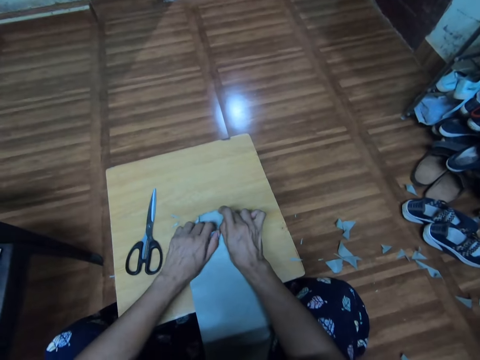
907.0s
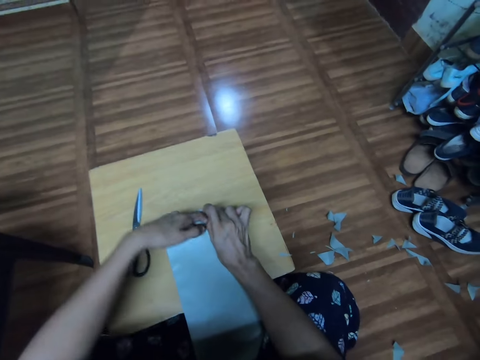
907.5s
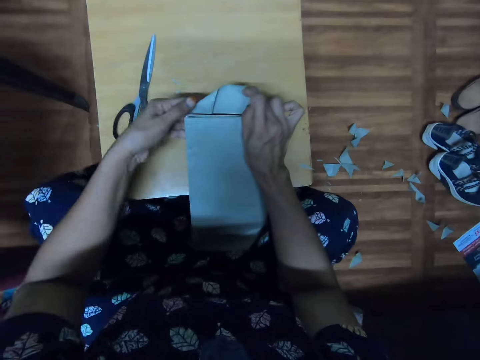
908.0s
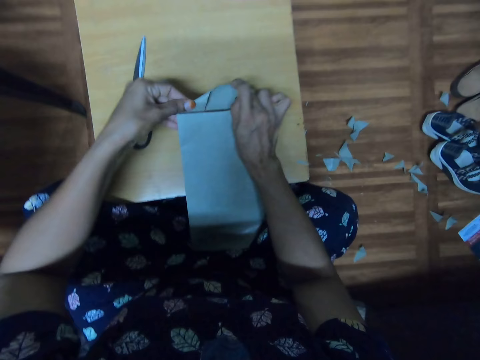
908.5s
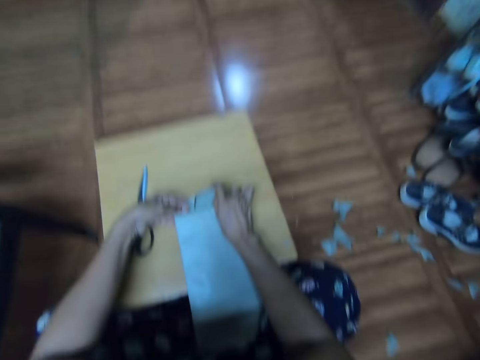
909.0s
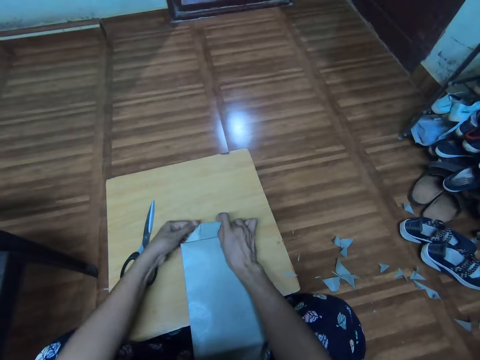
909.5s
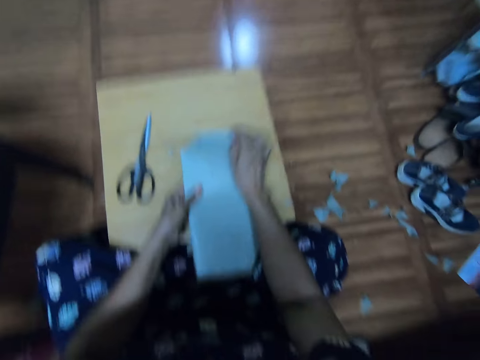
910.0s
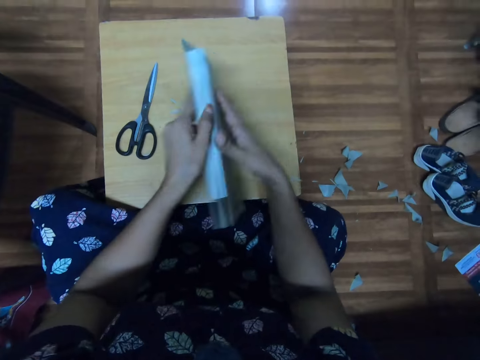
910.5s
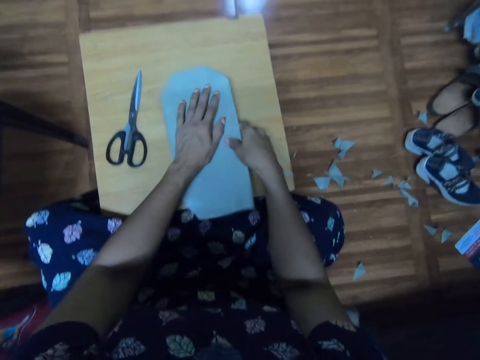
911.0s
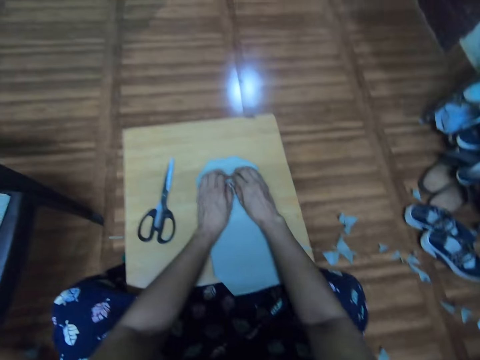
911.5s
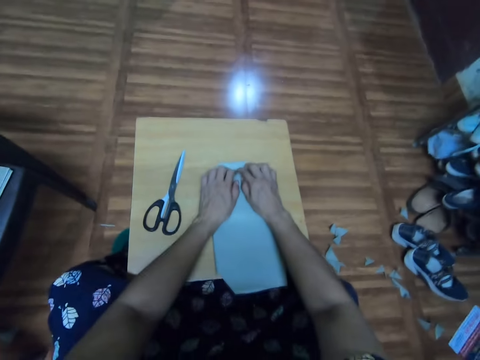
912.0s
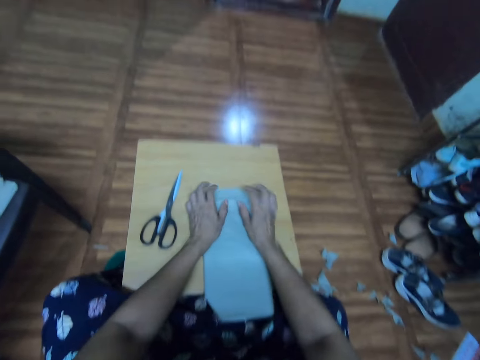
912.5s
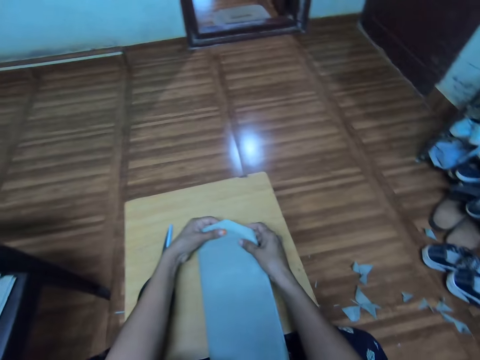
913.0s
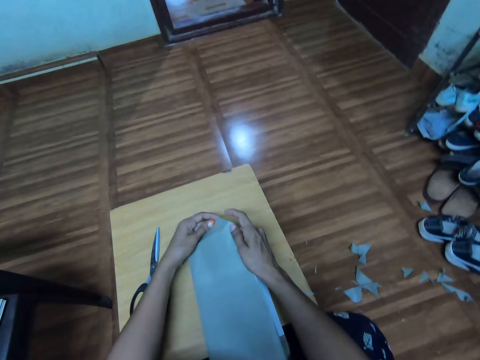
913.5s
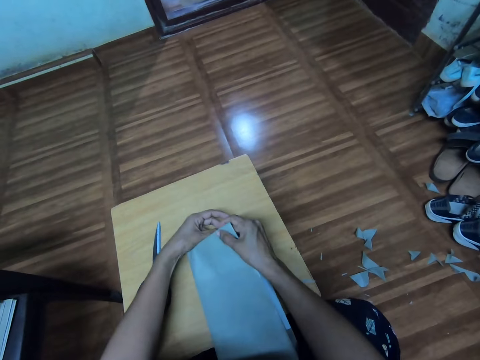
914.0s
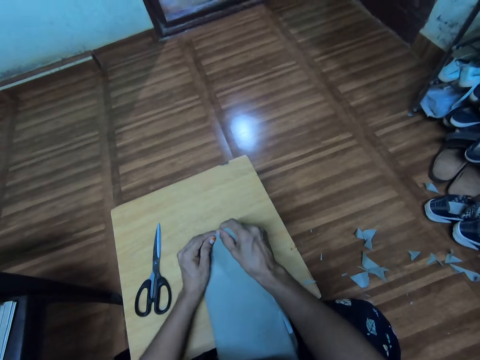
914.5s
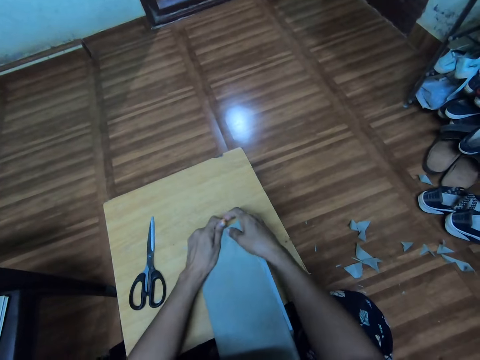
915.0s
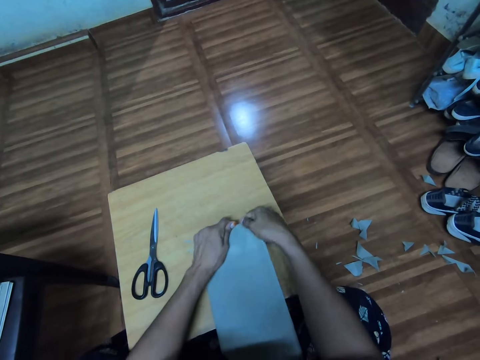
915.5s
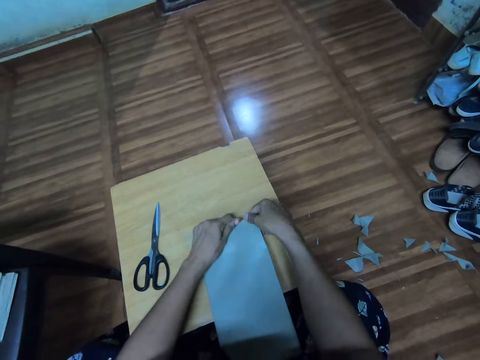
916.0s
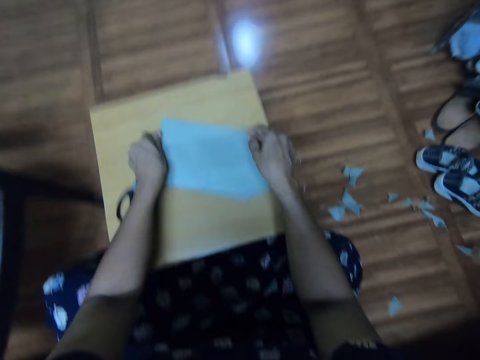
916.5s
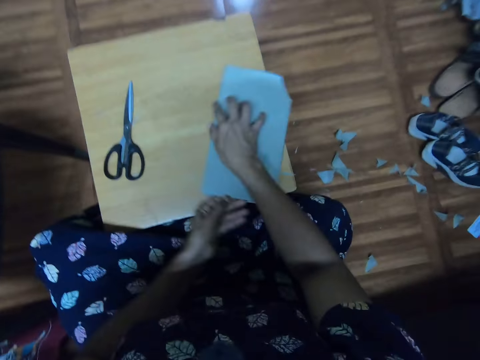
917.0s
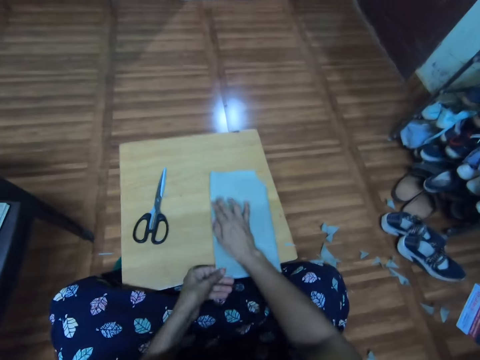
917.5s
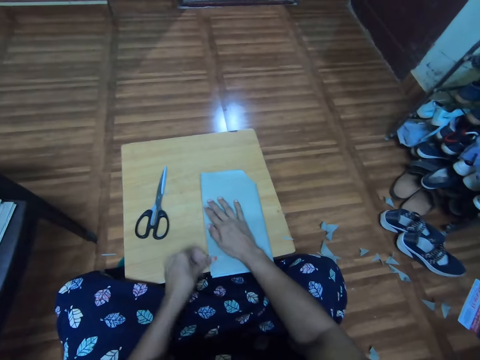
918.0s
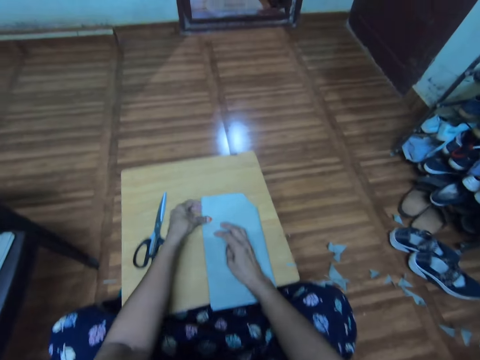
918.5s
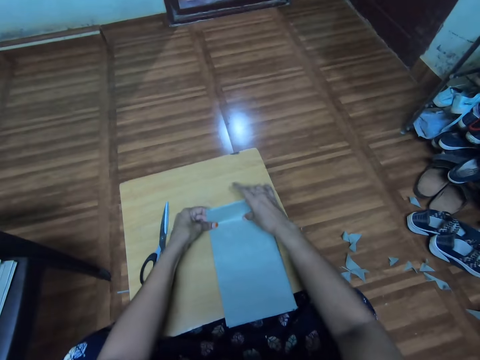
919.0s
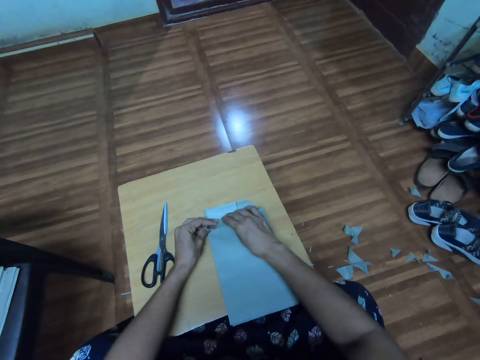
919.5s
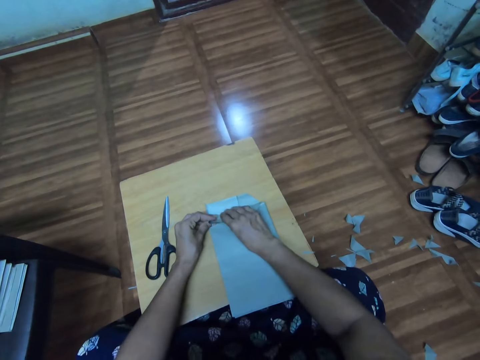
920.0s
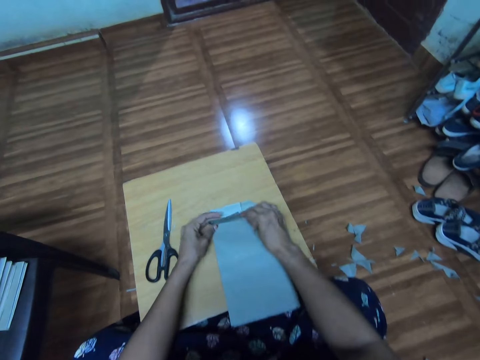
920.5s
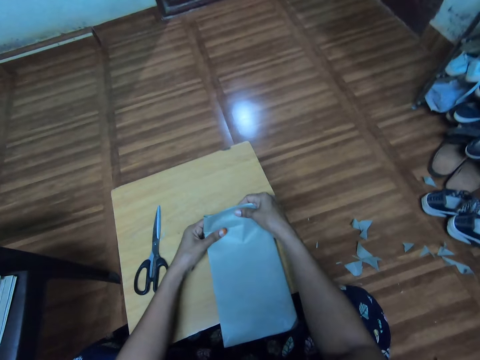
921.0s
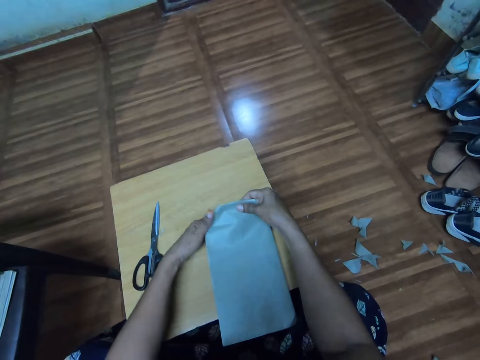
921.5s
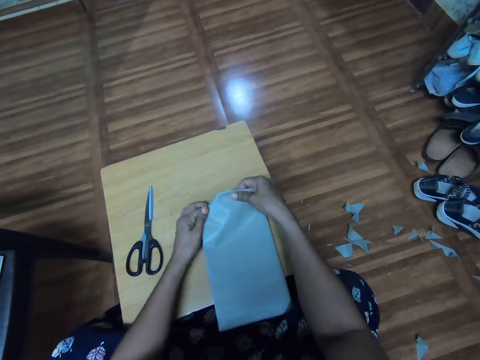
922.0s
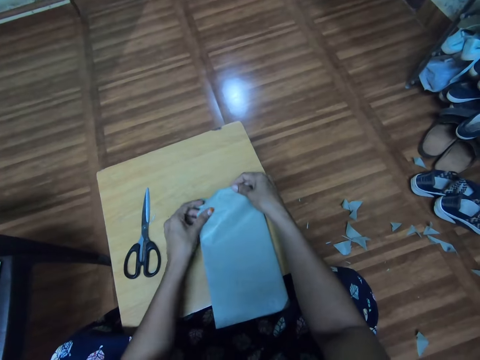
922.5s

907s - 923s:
The camera wearer turns the book. They turn the book. They fold the manilla paper.

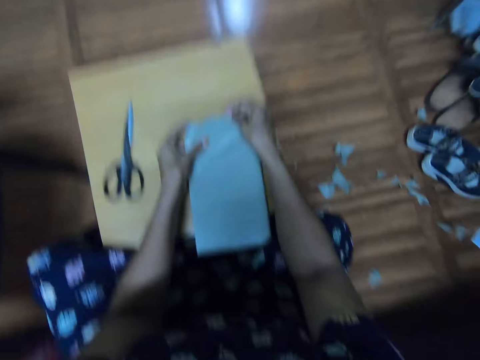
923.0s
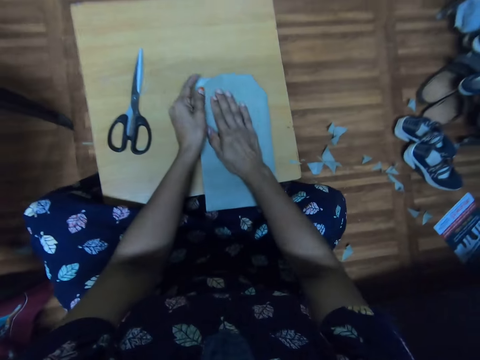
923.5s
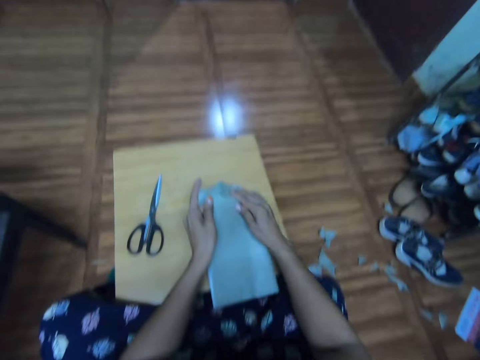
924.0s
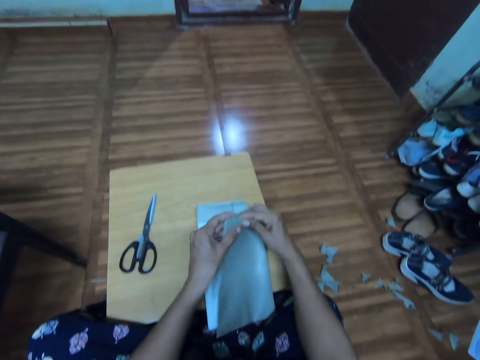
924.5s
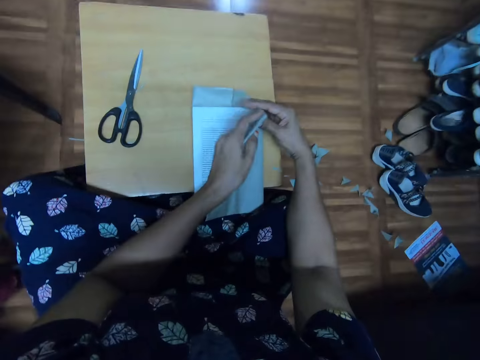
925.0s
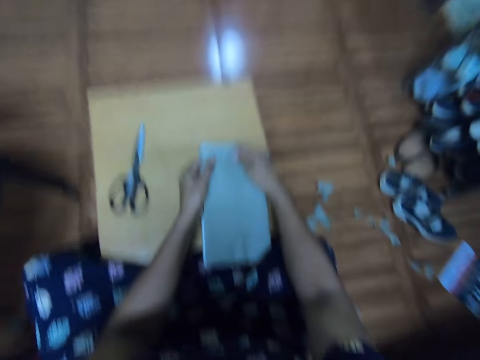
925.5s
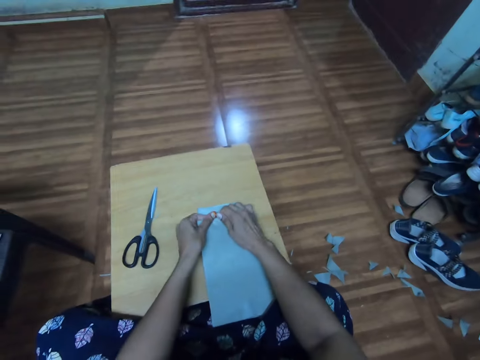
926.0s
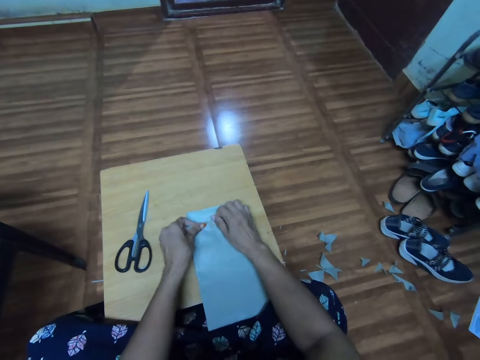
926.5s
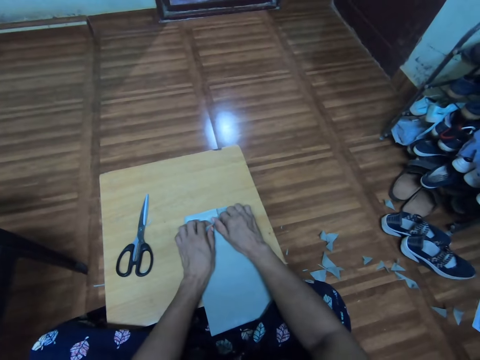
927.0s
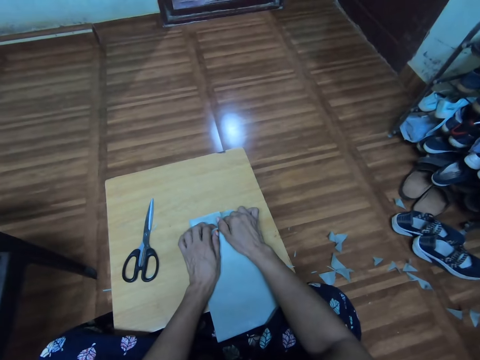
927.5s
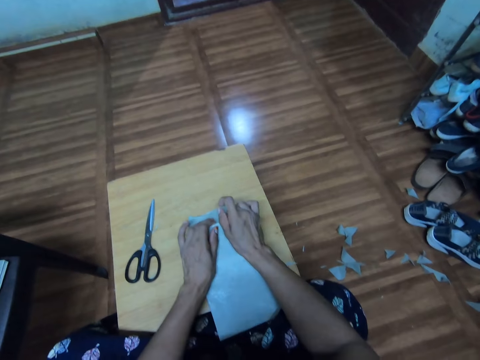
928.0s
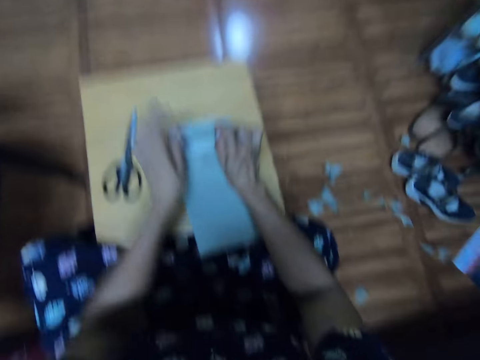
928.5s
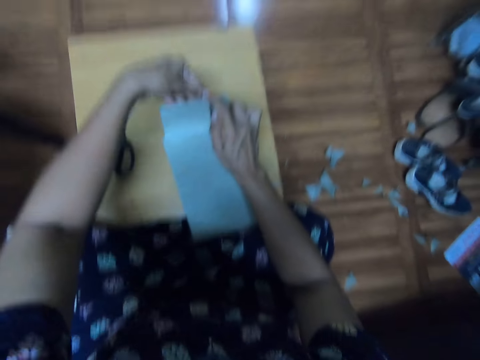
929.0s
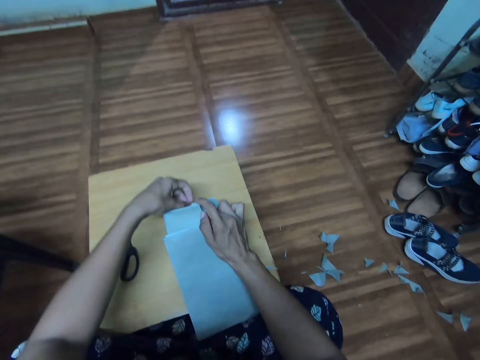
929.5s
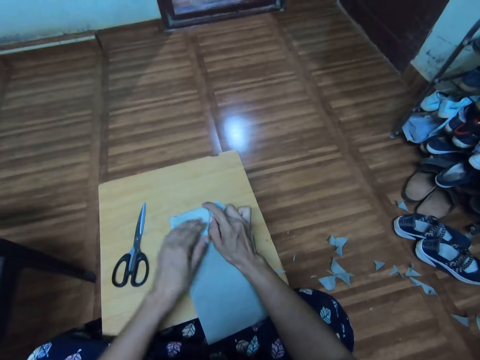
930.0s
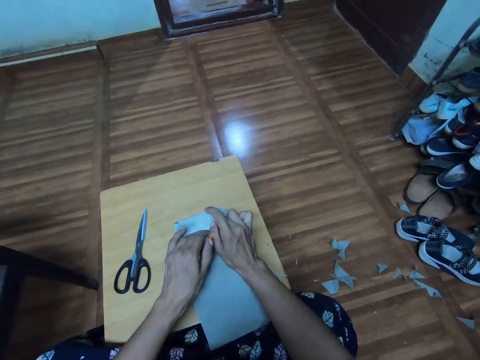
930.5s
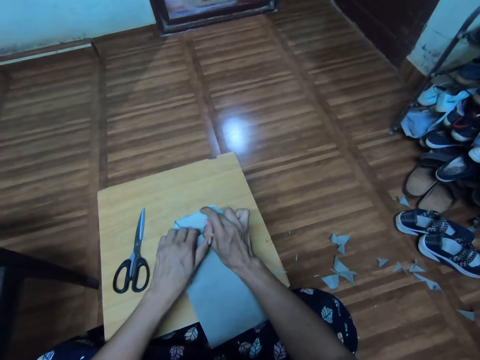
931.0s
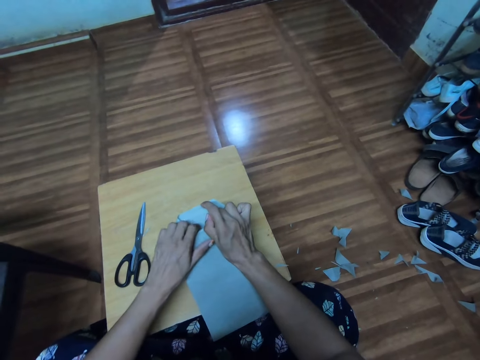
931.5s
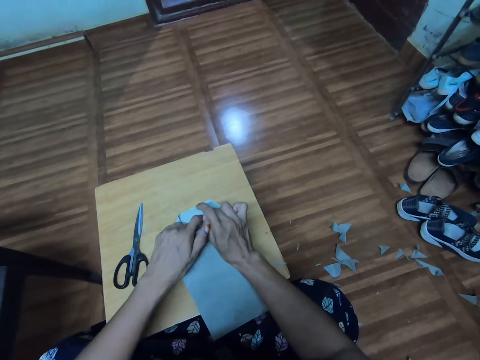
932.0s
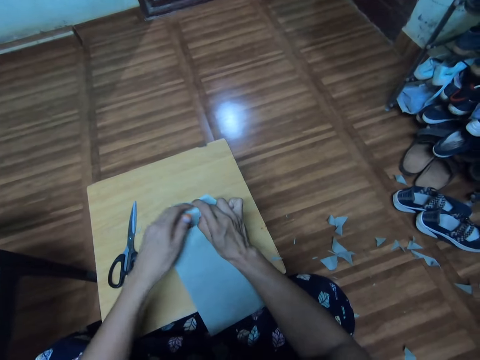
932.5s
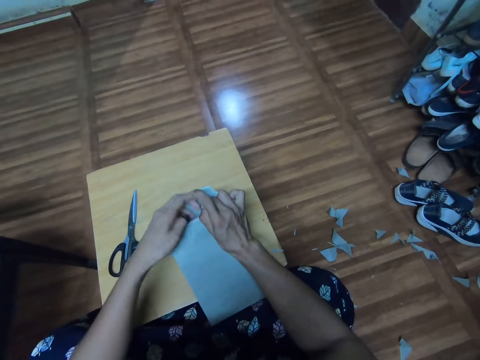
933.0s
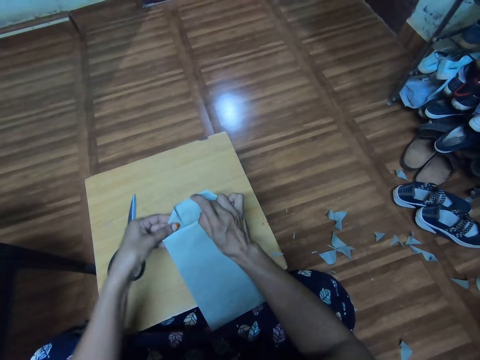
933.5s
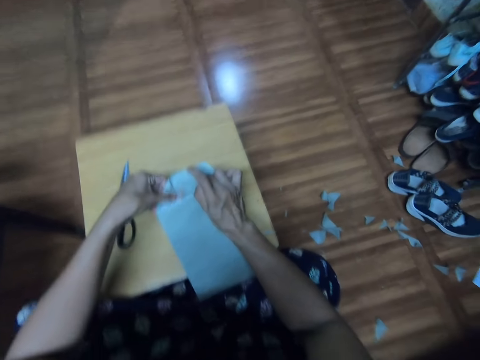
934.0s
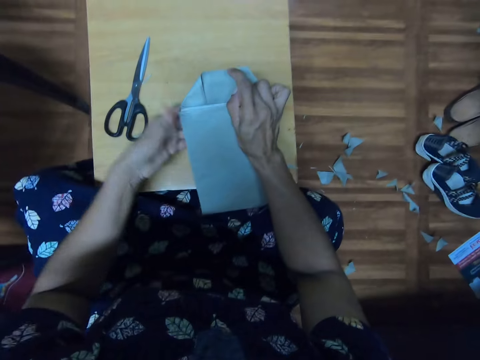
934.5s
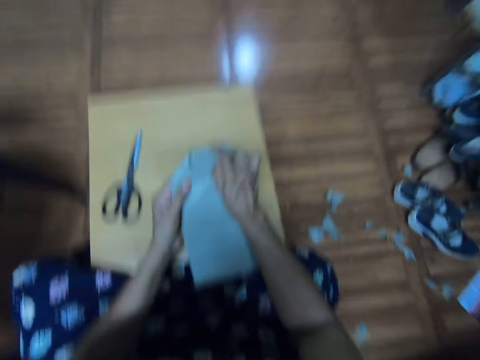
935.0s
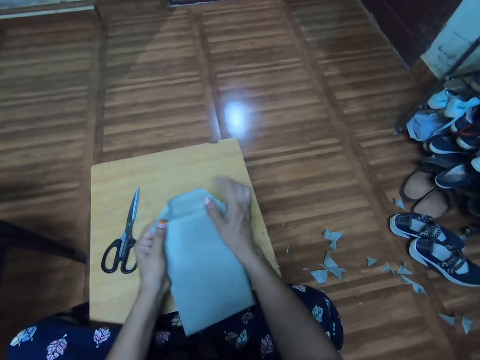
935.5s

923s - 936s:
The camera wearer opens the book. They fold the manilla paper.
